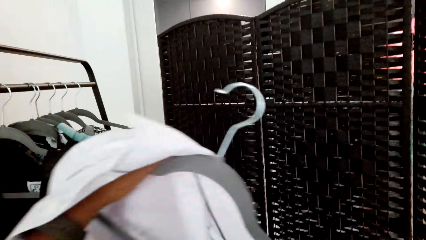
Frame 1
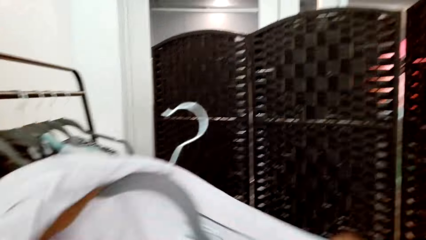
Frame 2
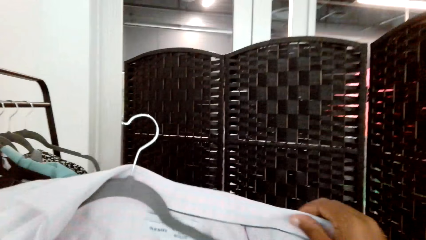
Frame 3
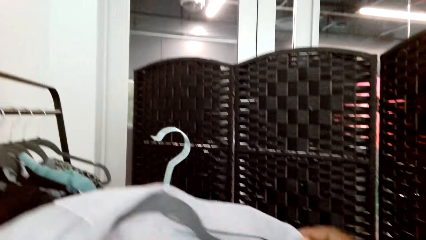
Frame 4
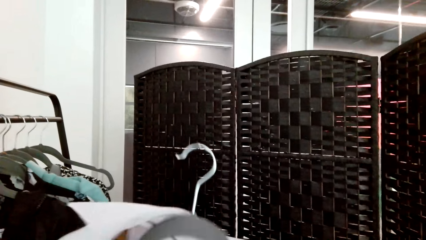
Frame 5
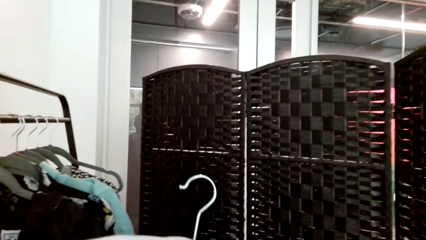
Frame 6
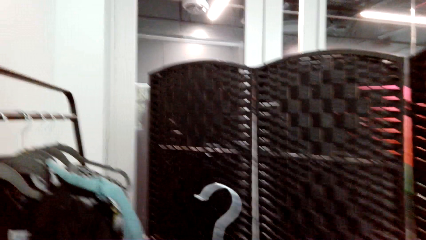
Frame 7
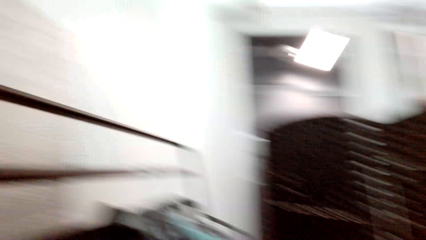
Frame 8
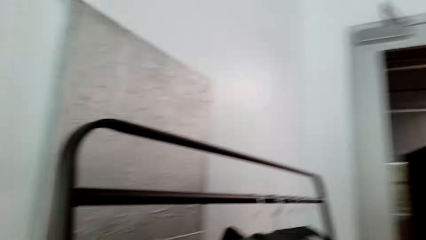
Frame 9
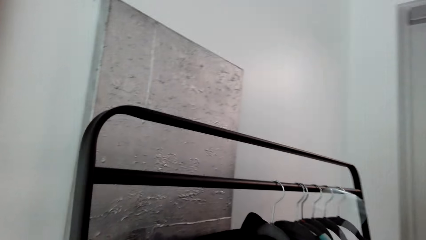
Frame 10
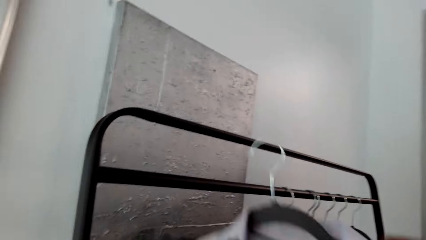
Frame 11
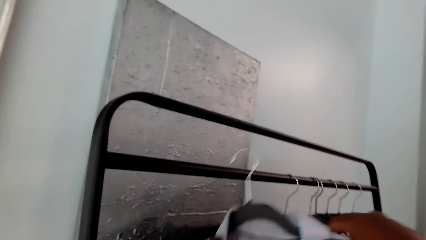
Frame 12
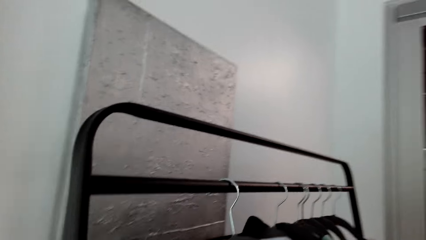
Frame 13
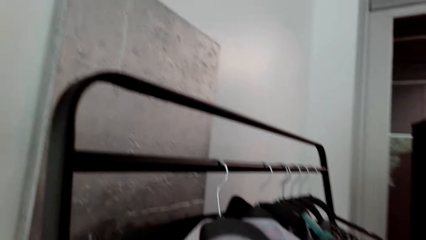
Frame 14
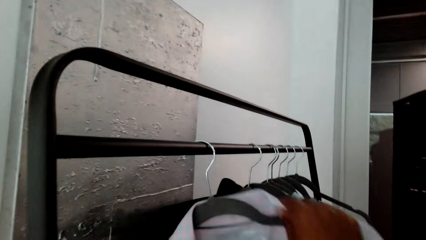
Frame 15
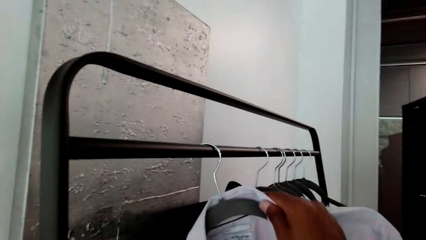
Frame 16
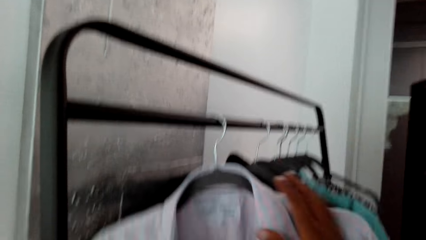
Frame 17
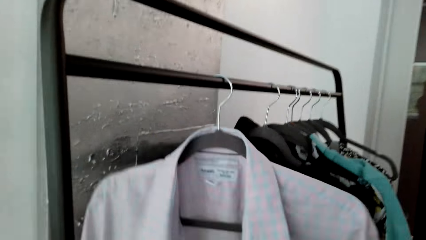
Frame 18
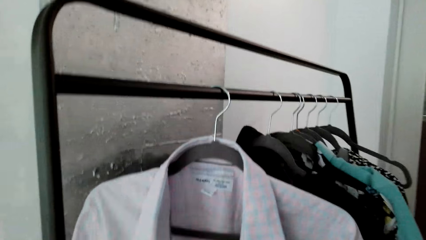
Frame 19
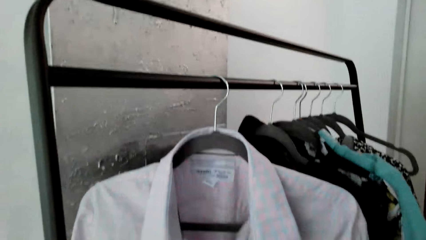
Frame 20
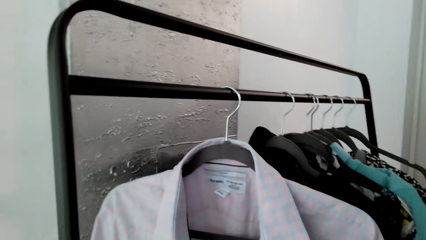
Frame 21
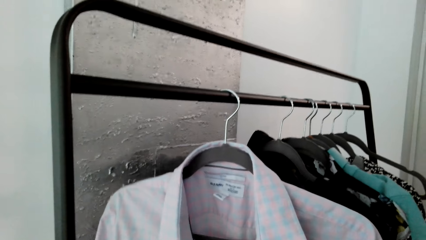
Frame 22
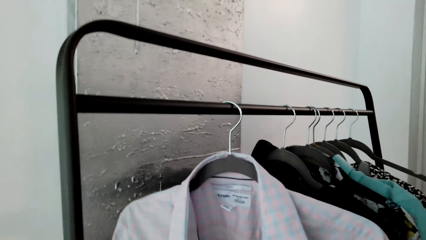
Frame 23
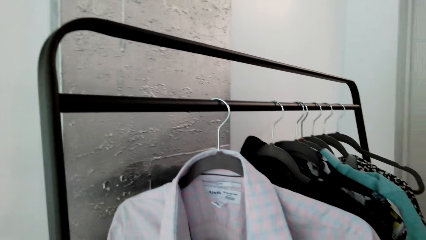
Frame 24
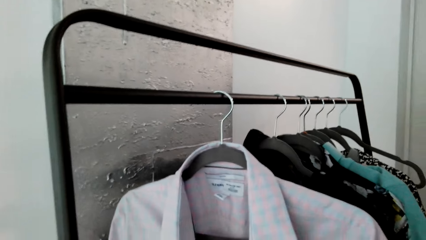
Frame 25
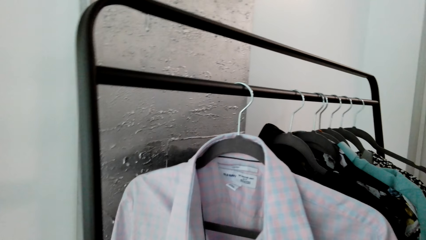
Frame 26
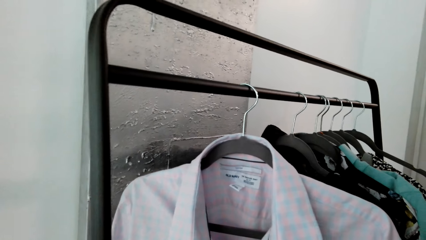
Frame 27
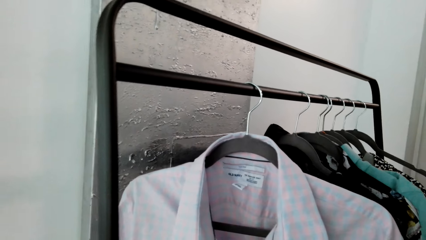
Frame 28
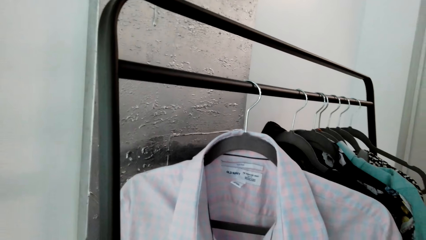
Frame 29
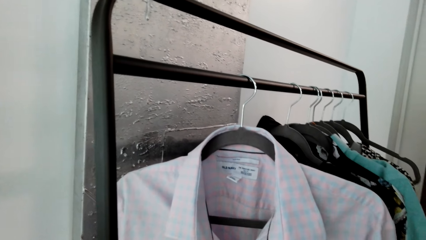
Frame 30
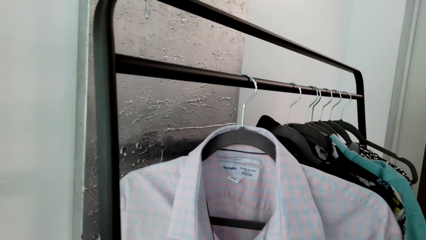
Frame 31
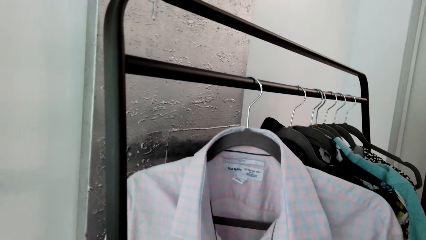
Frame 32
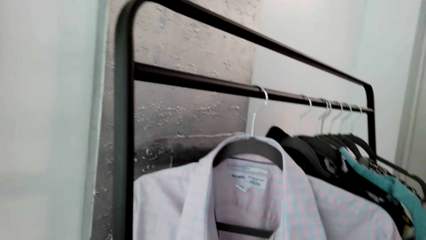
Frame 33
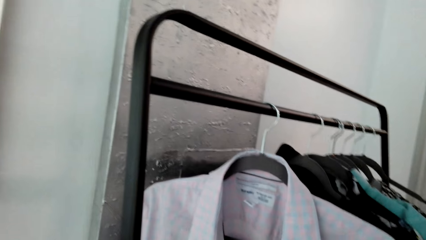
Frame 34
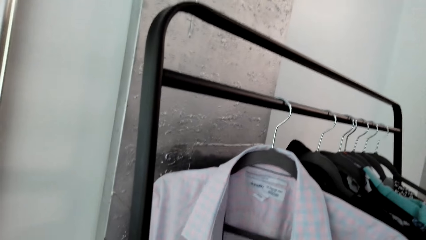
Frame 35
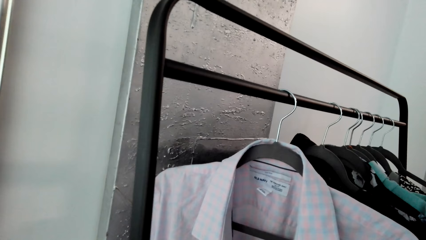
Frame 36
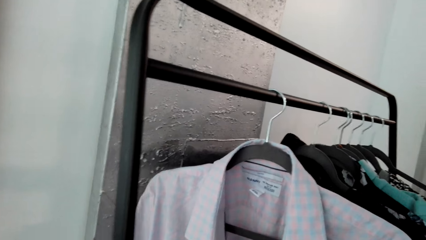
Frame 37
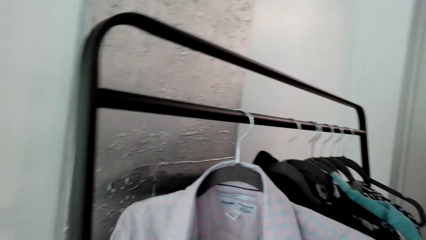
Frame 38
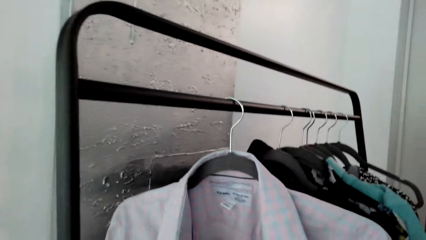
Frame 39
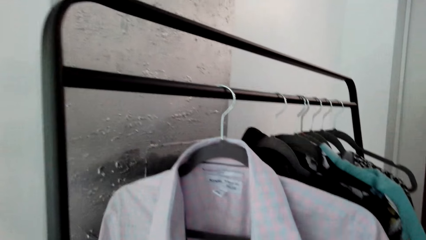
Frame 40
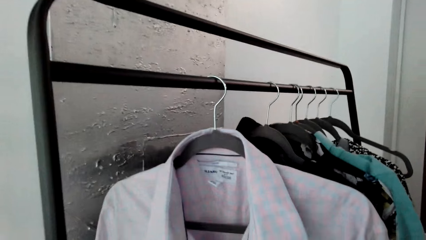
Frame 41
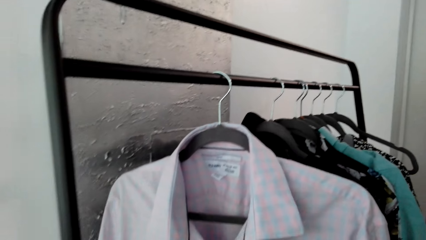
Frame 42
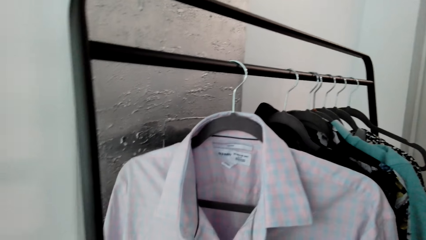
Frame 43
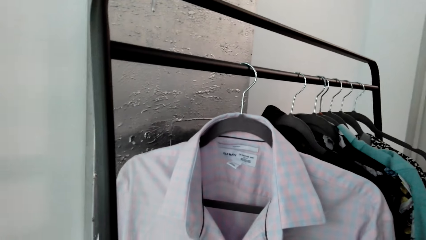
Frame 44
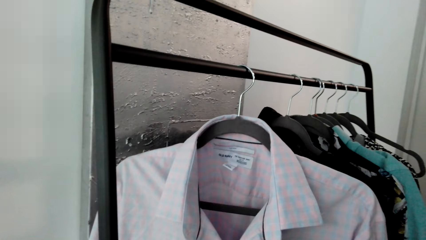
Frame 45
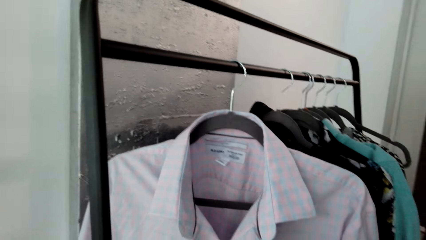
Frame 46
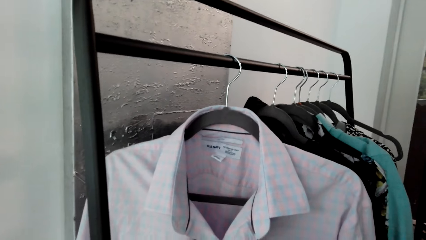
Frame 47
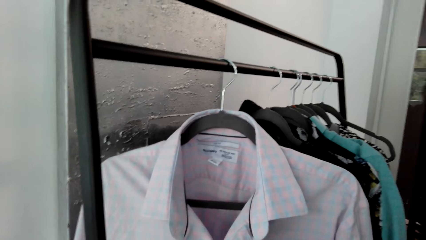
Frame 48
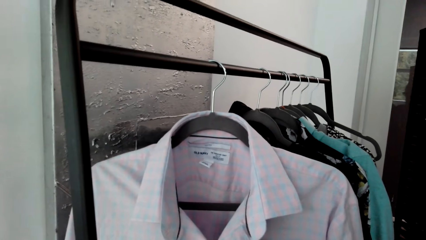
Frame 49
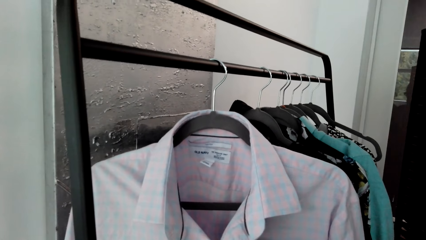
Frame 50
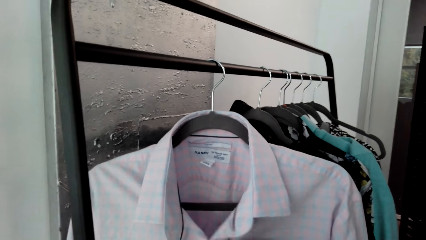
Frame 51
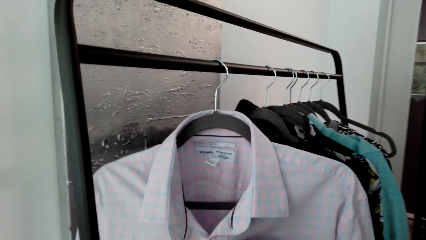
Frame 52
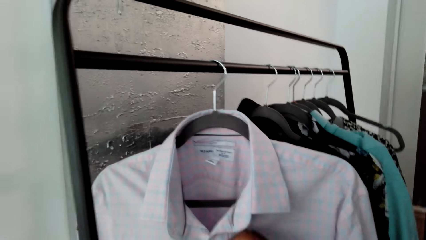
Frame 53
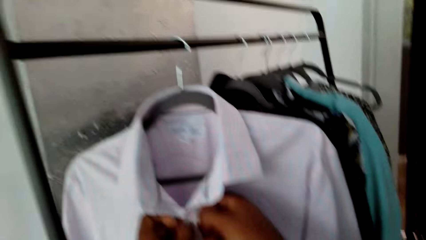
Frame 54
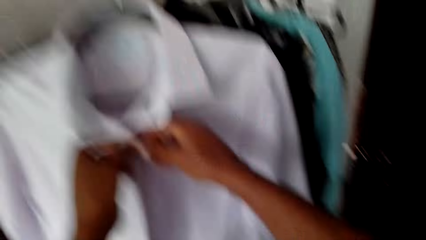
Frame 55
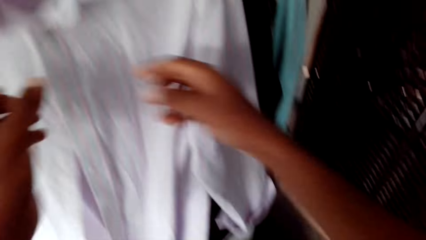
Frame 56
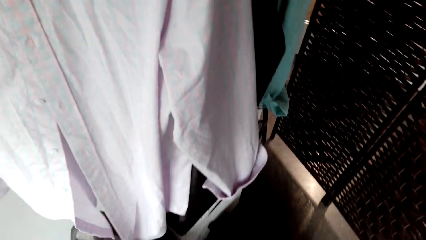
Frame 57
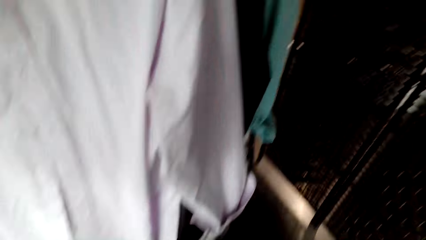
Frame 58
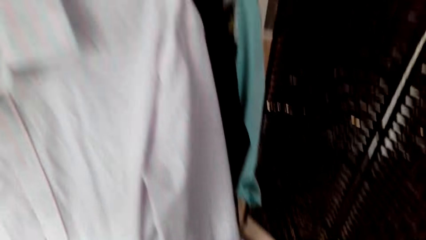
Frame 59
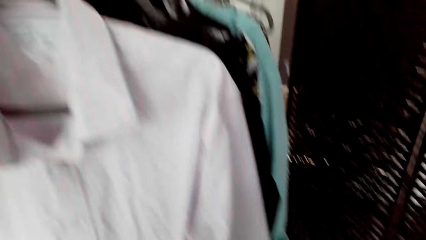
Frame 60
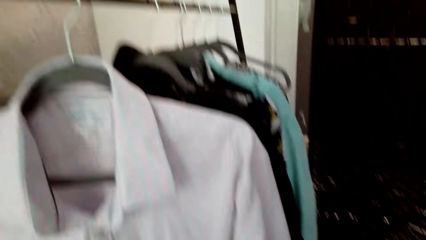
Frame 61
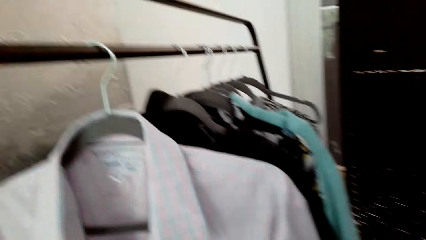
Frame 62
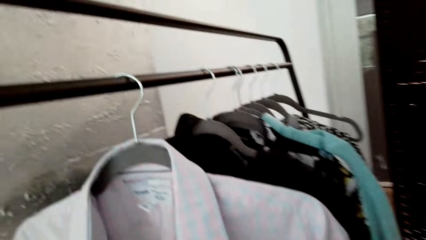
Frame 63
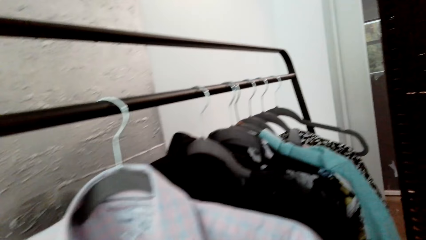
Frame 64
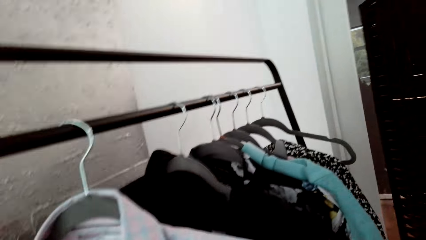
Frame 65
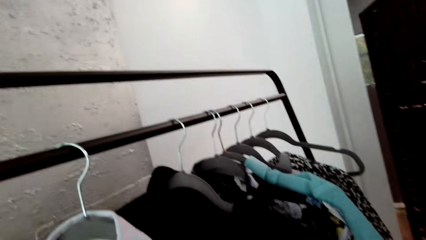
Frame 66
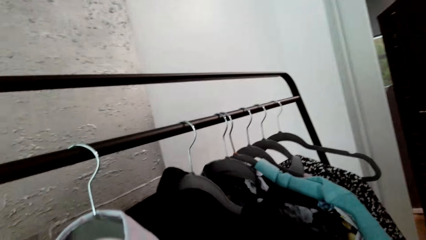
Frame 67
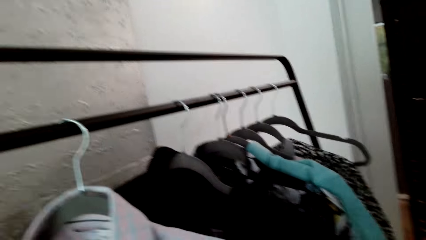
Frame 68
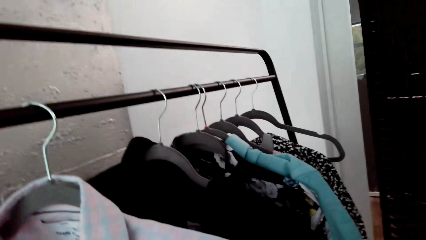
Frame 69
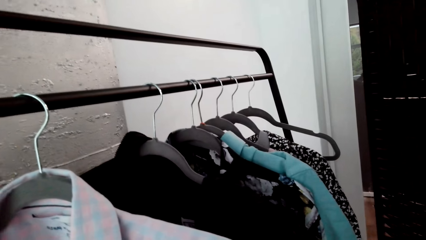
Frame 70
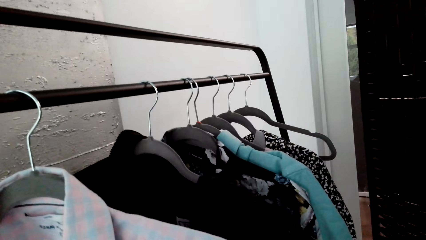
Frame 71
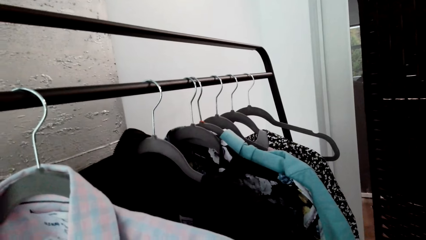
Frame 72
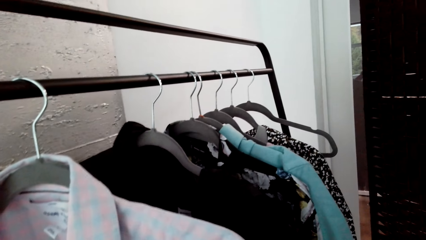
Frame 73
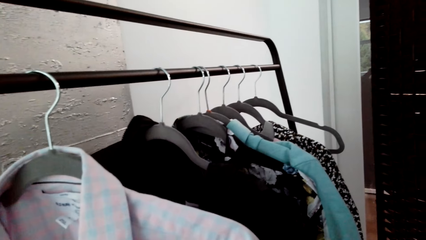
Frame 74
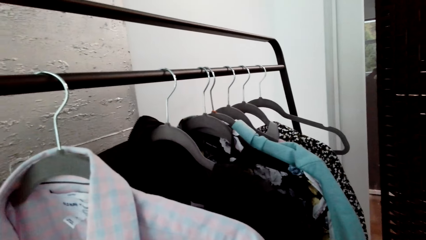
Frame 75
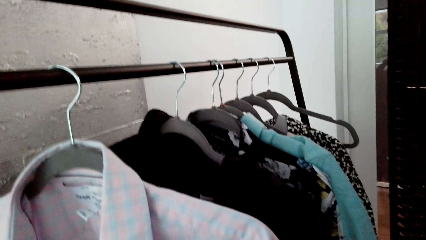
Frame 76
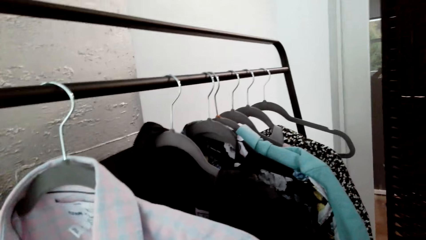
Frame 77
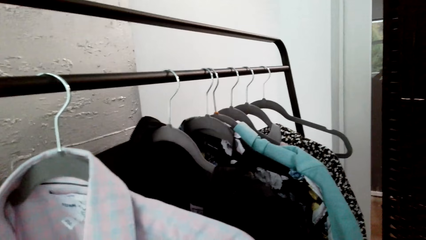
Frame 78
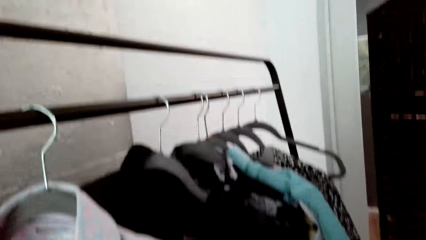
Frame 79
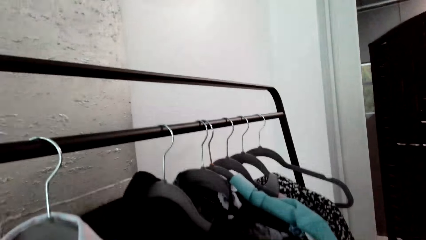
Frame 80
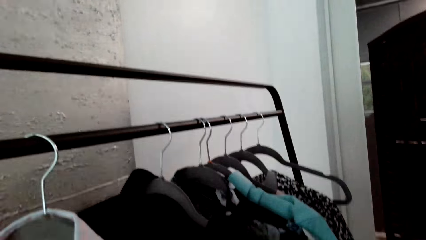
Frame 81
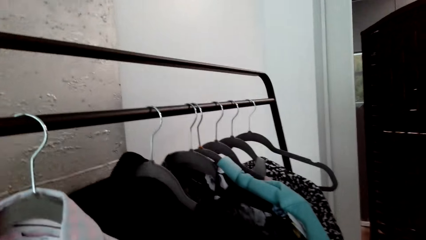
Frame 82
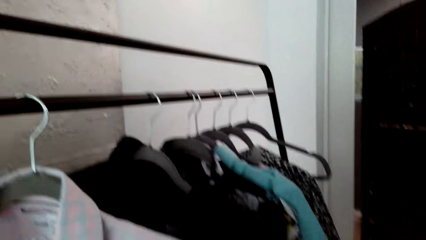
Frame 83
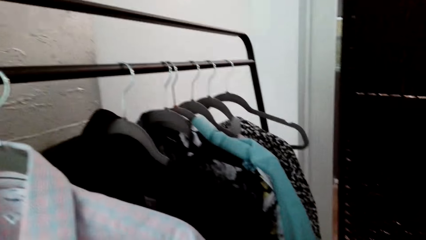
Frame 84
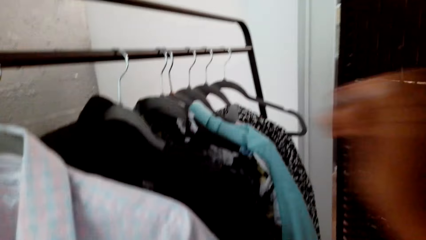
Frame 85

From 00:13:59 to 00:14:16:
The camera wearer puts a shirt on the hanger. They hang the shirt. They stare at the shirt. They stare at the hanged clothes.
